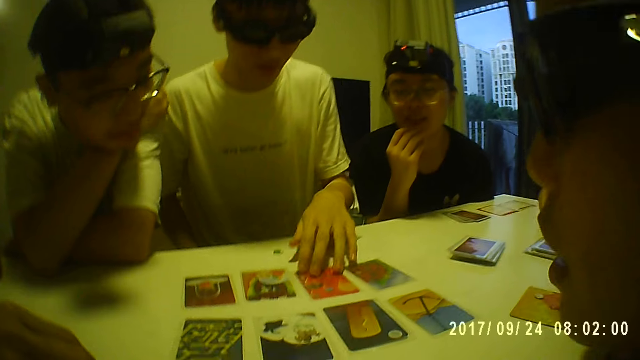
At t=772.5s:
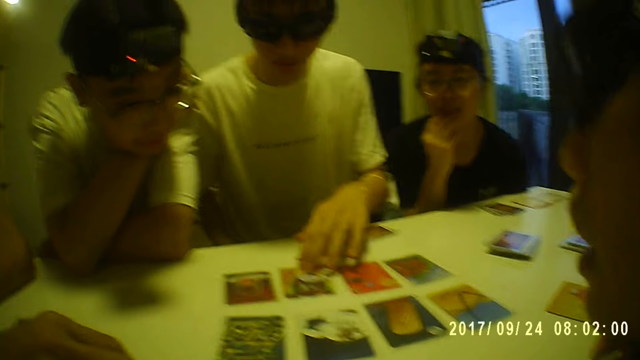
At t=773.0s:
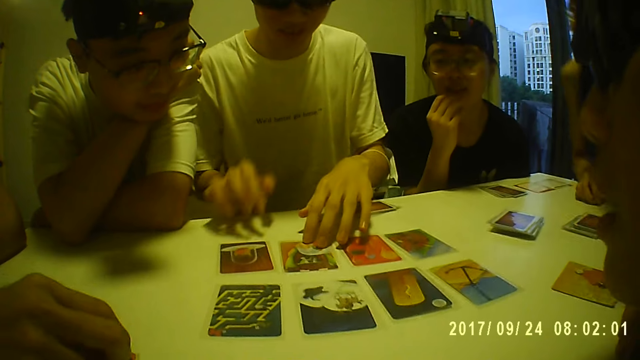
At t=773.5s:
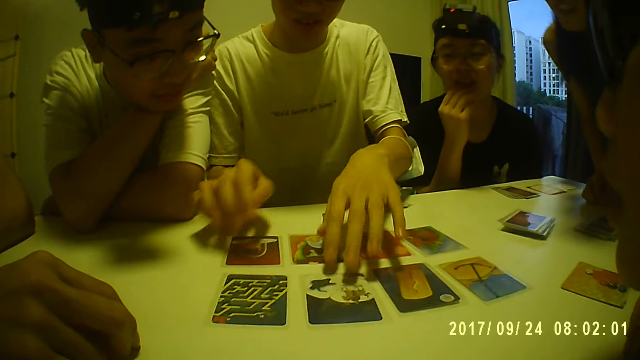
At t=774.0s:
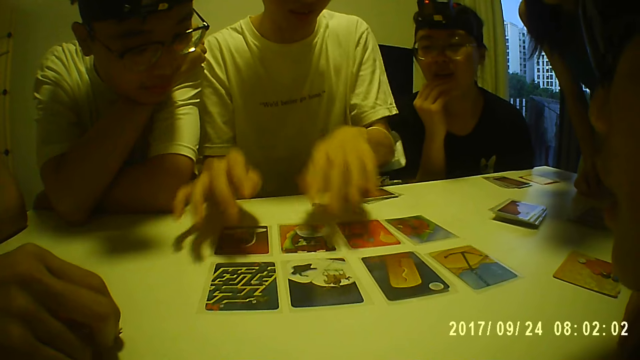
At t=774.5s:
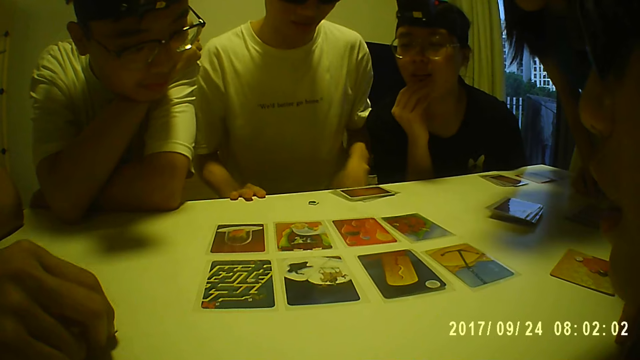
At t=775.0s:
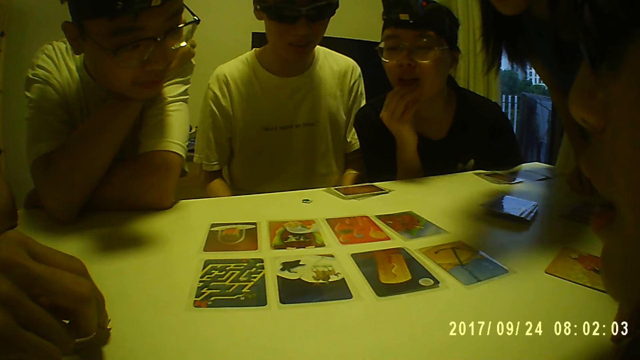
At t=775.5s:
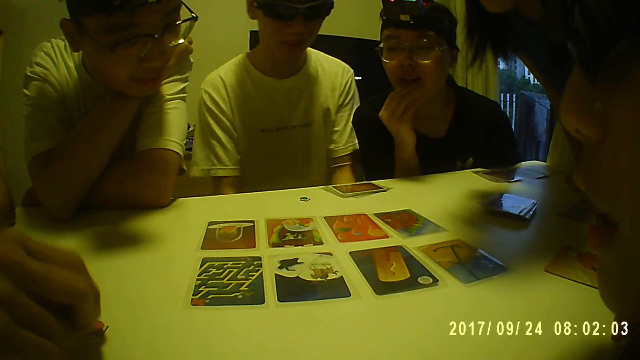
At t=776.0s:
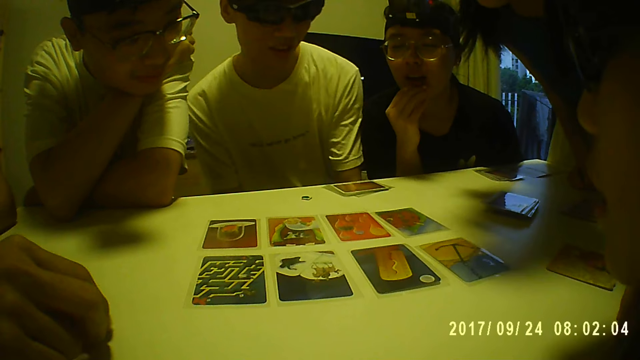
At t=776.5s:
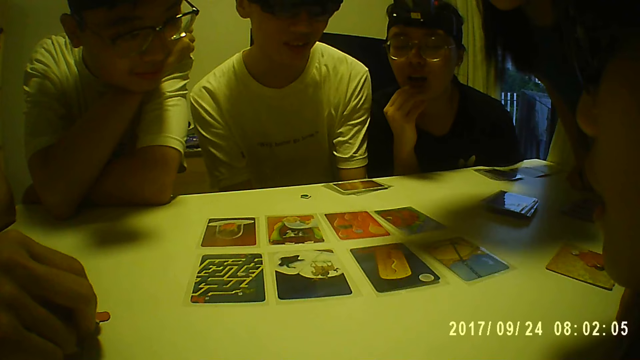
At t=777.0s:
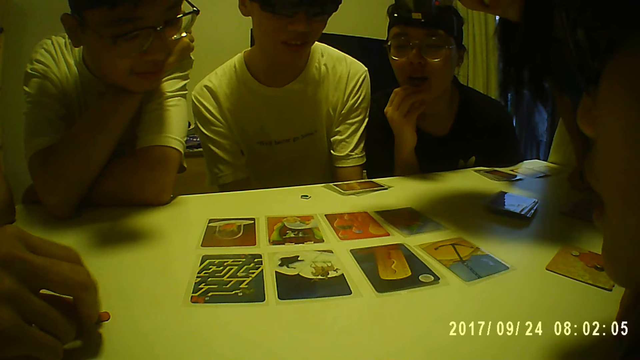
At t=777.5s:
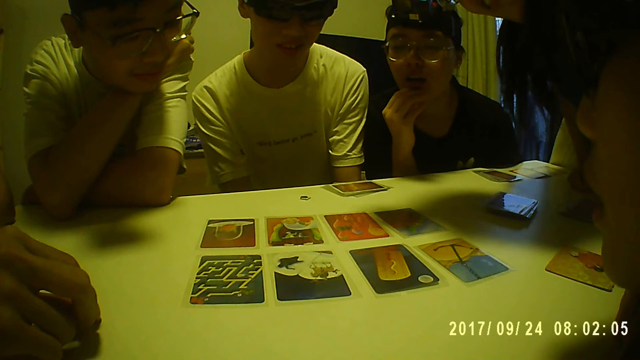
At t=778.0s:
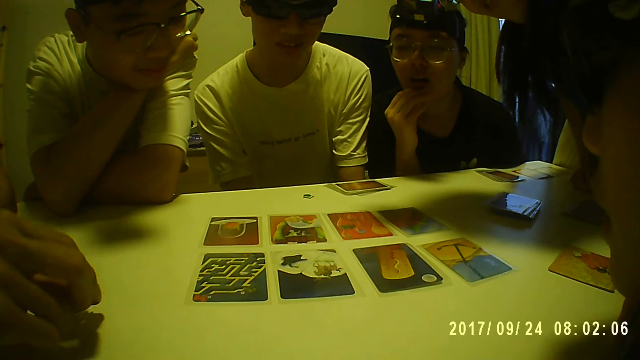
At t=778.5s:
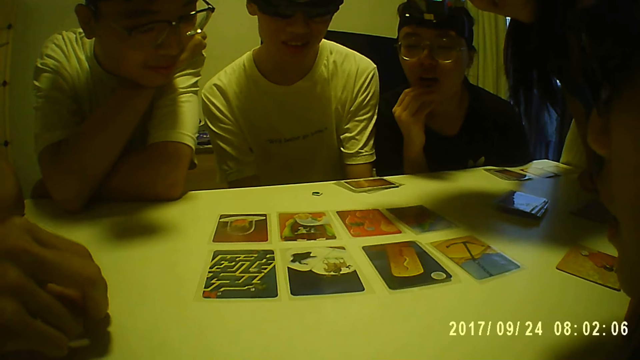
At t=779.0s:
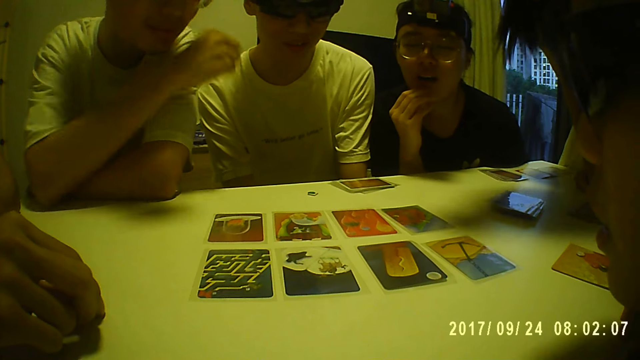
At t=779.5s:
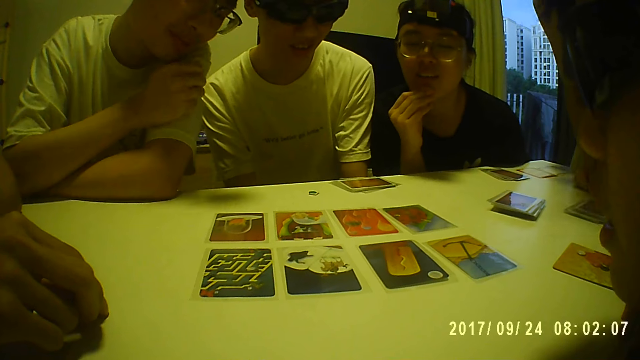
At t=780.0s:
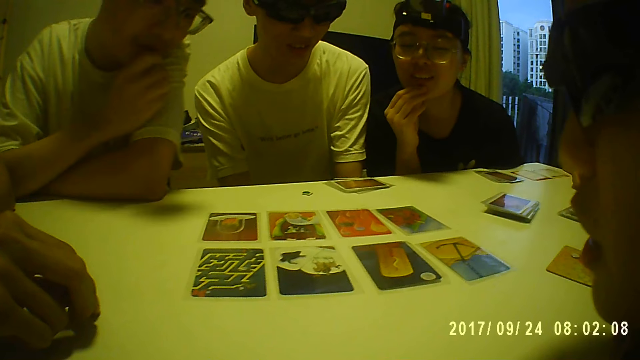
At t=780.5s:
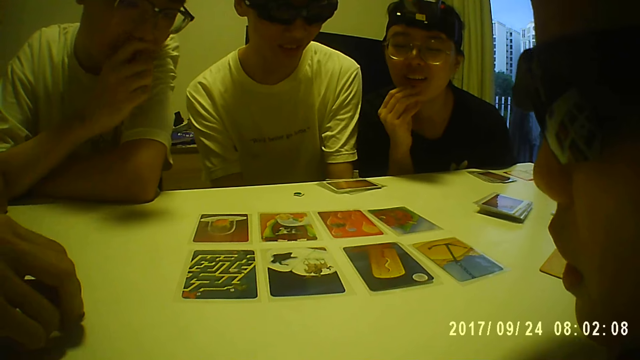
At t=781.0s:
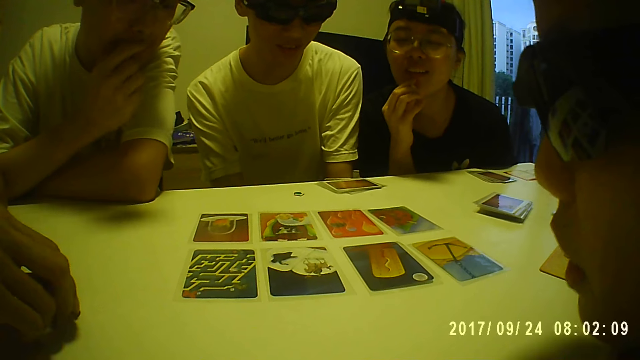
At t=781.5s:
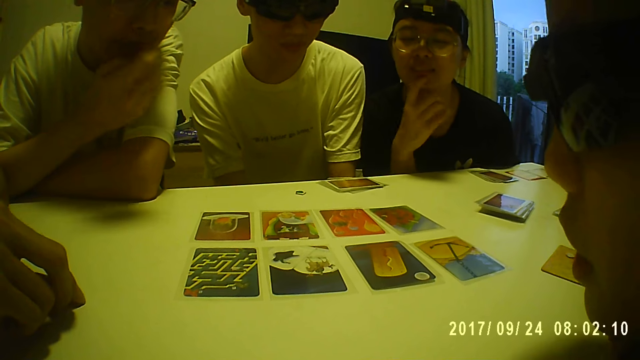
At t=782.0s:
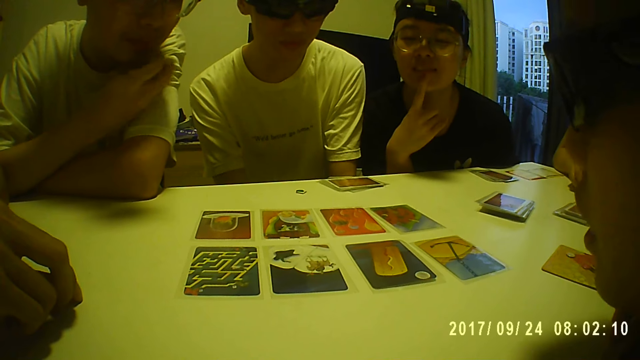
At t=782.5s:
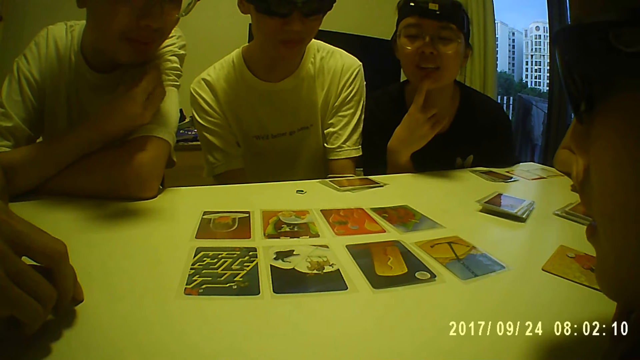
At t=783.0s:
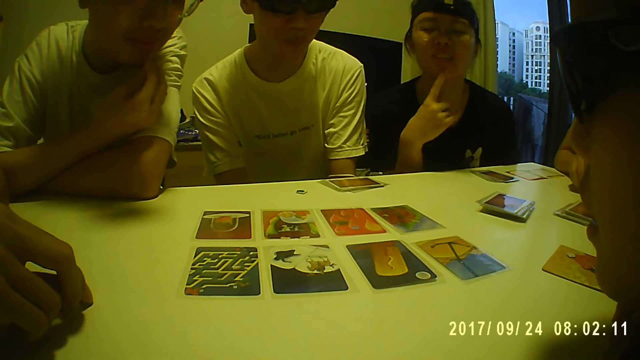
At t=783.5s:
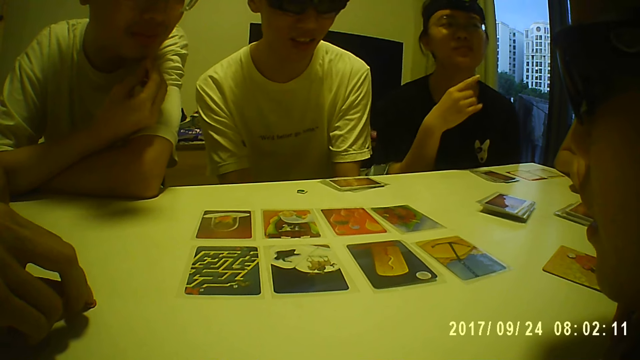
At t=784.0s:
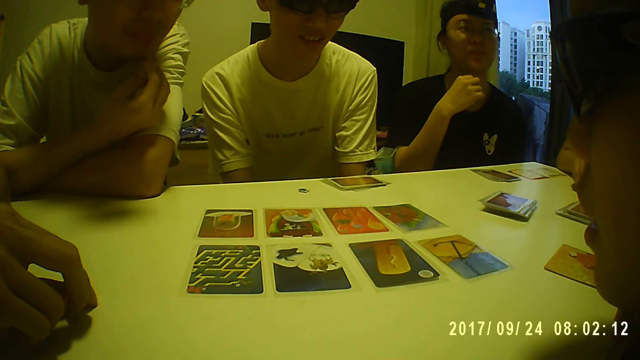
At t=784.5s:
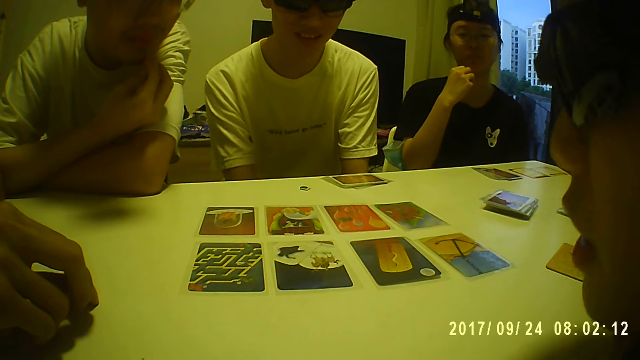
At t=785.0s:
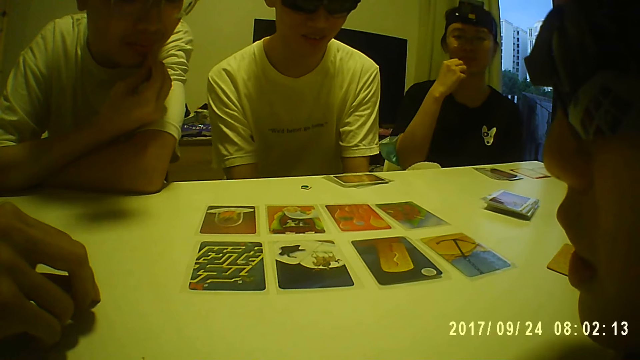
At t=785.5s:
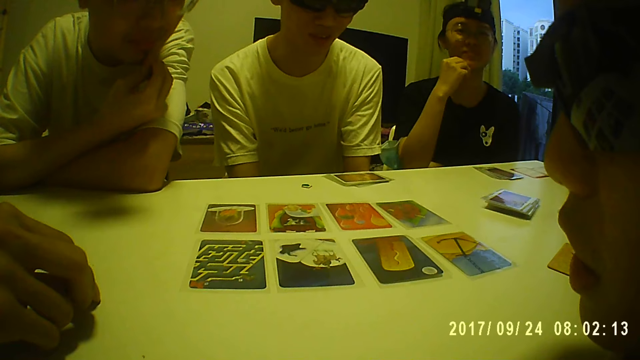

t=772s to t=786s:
A person arranges the cards. A man touches a card on the table with his right hand. Another man twiddles with a token on the table with his right hand. The first man moves a card on the table with his right hand. The camera wearer stares at the cards. A third man touches his face with his right hand. A woman touches her face with her right forefinger. The third man taps his chin with his right hand.

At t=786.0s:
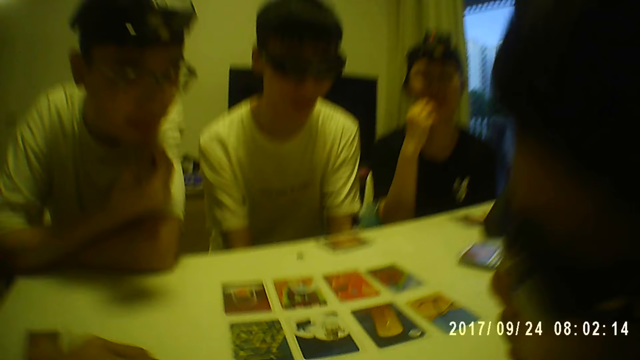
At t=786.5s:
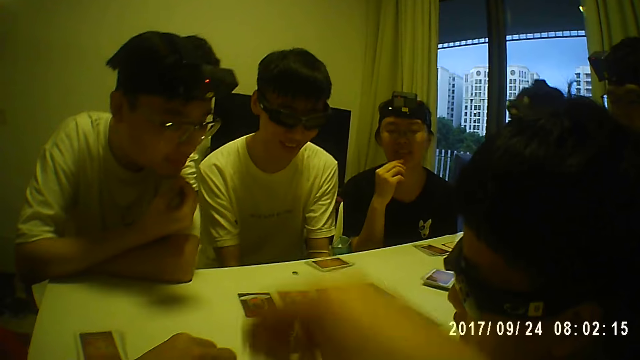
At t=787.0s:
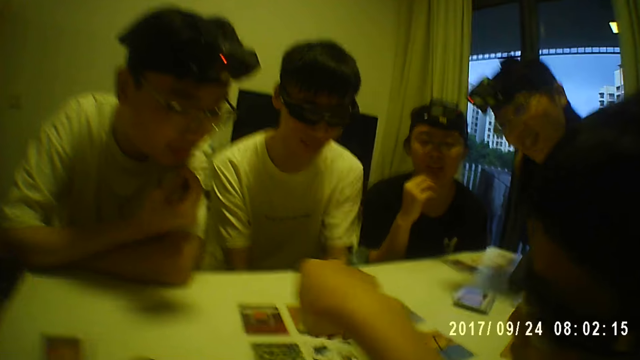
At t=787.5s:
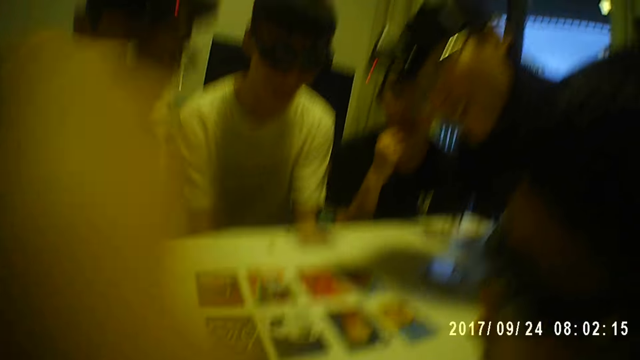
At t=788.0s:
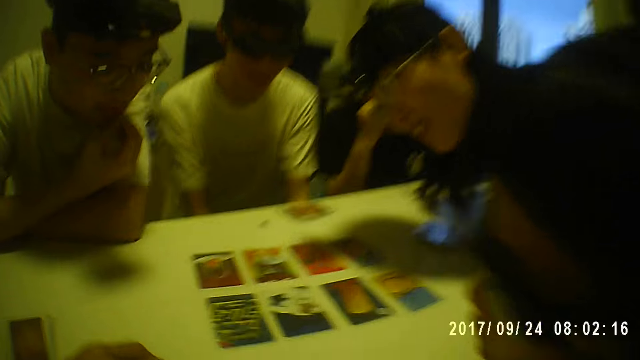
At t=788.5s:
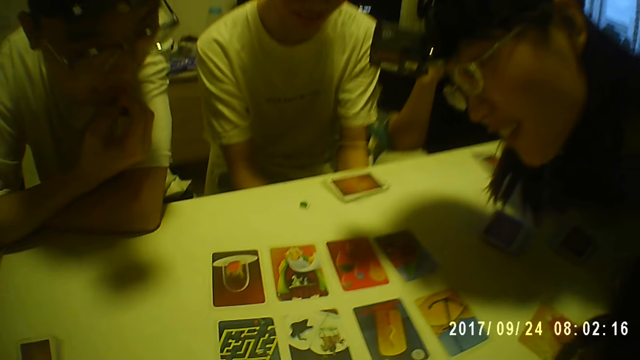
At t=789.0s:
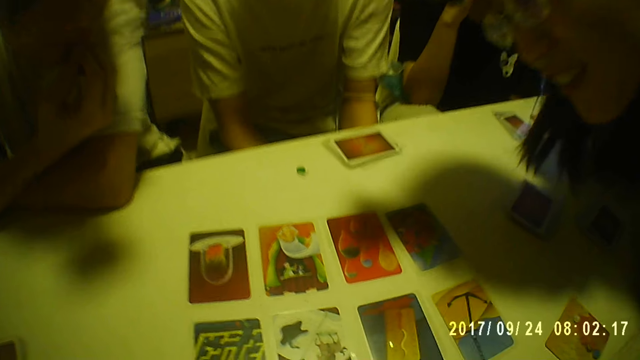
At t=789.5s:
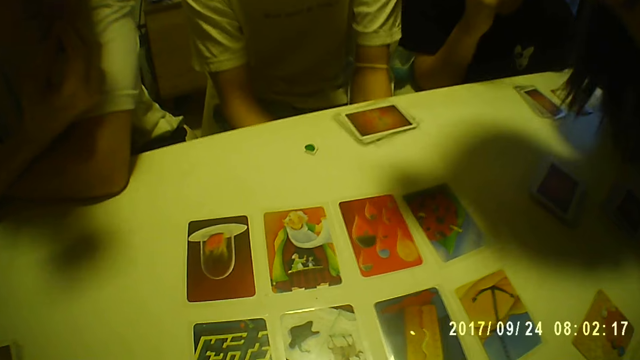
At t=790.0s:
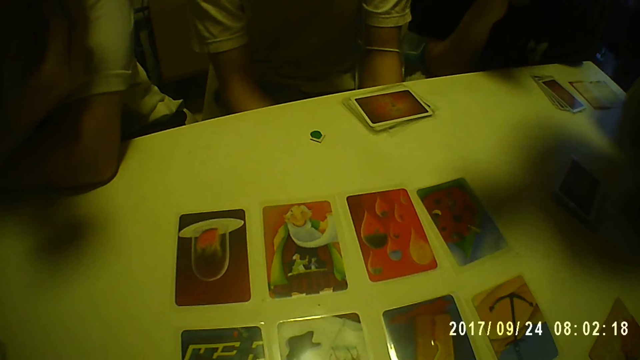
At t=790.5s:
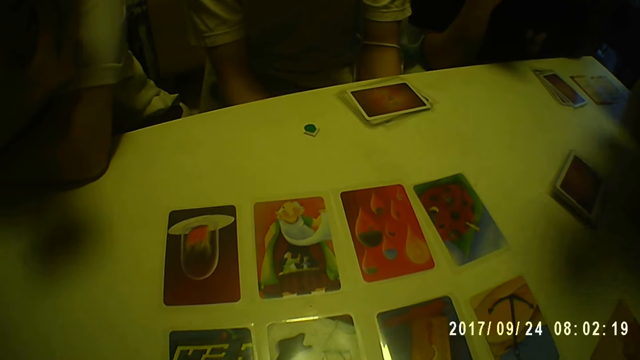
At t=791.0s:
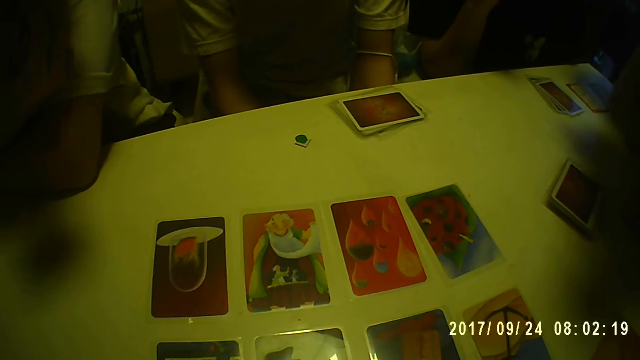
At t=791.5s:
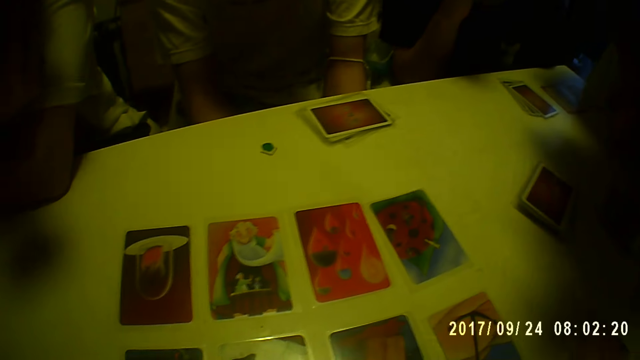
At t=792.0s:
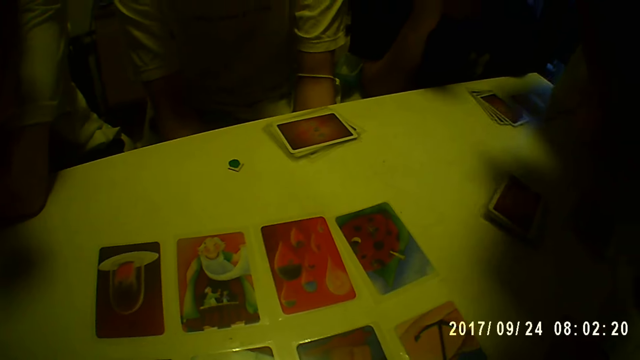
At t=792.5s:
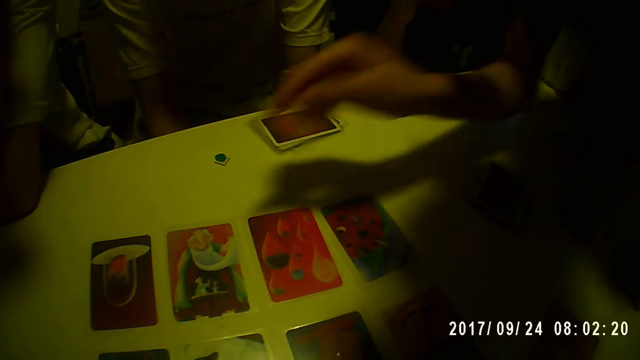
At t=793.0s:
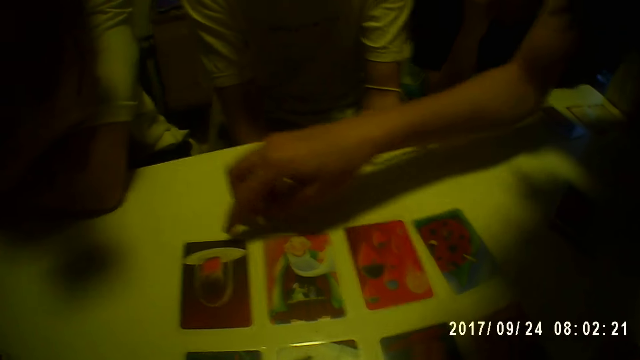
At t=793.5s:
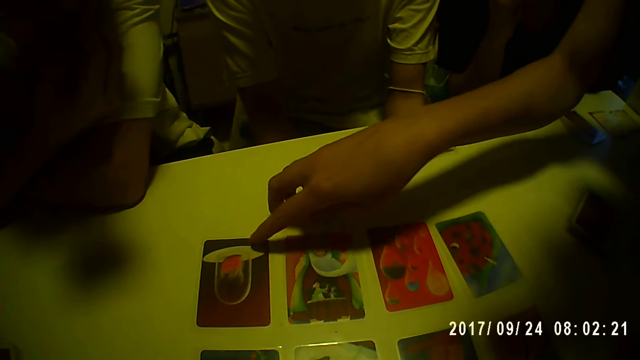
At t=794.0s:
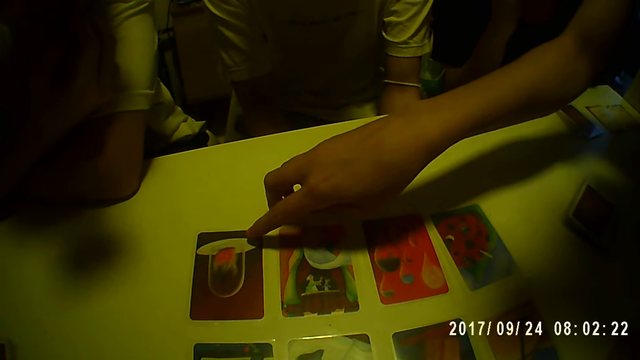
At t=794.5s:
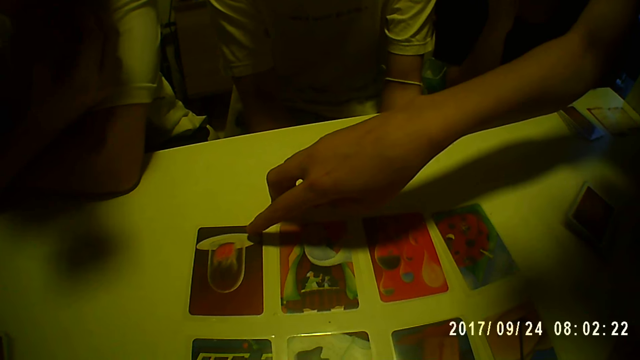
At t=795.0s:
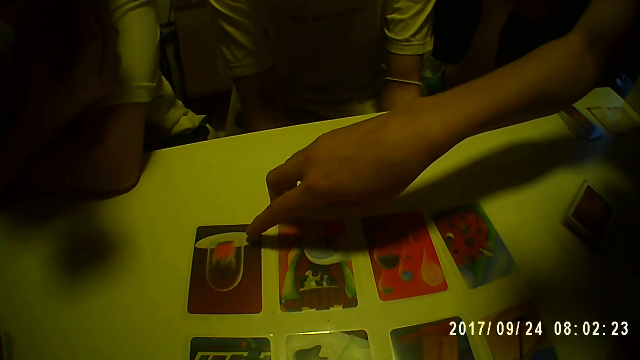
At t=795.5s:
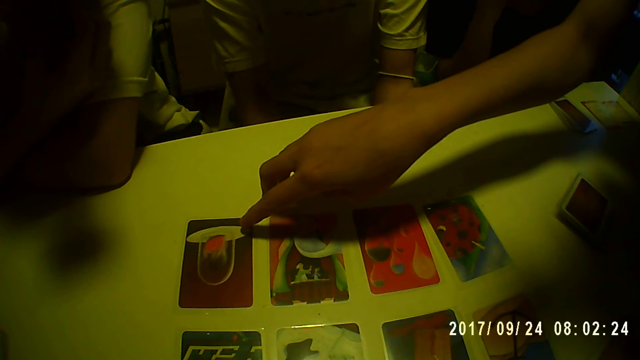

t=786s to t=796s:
The camera wearer touches something. They stare at the cards. A woman points at the cards on the table. The woman touches a card on the table with her right hand.
